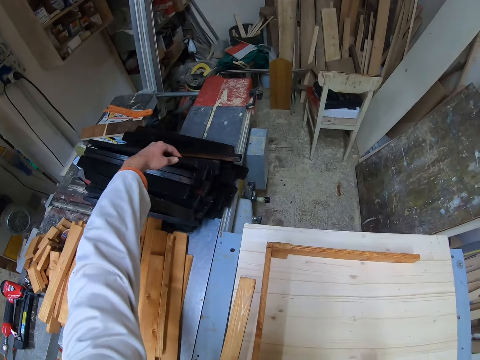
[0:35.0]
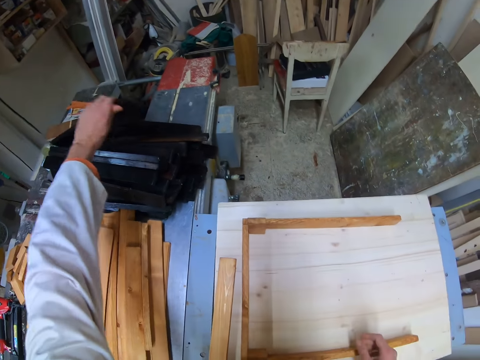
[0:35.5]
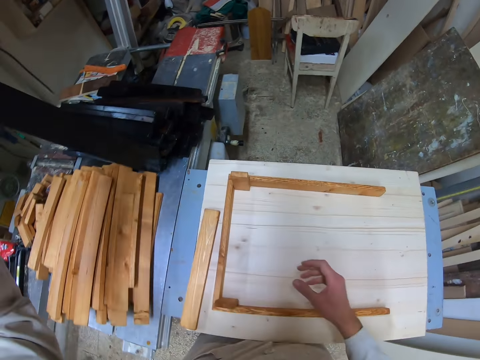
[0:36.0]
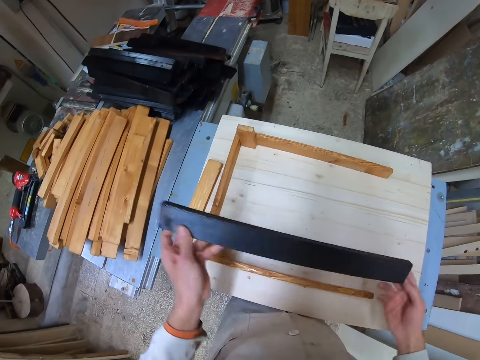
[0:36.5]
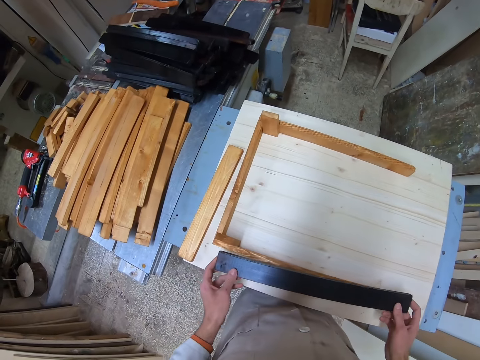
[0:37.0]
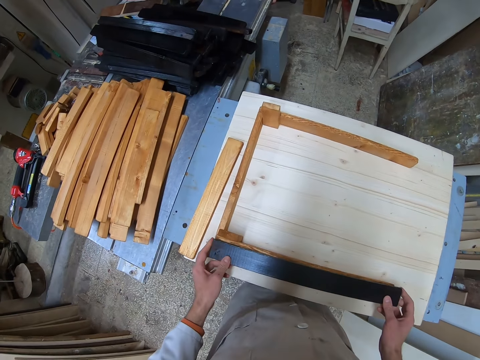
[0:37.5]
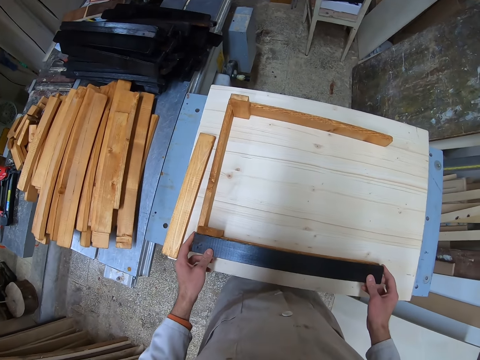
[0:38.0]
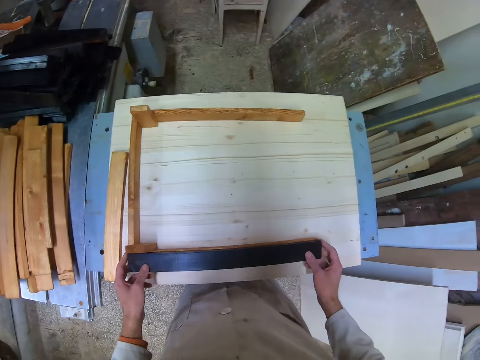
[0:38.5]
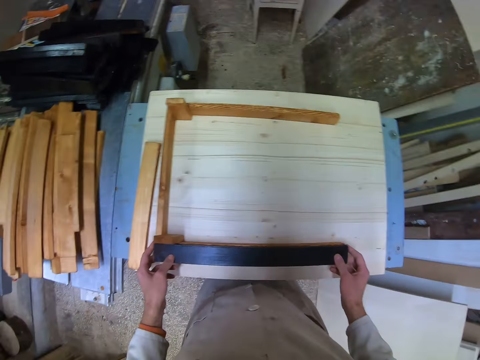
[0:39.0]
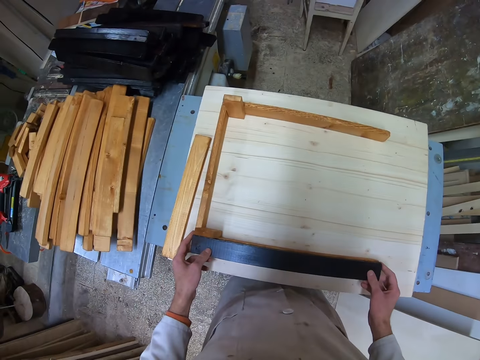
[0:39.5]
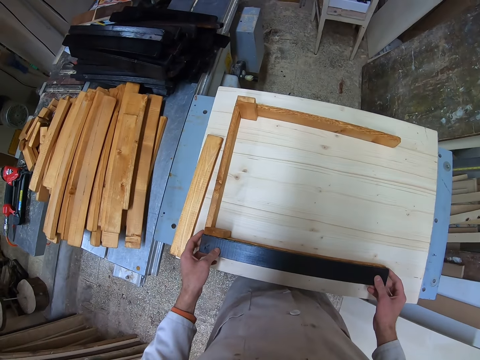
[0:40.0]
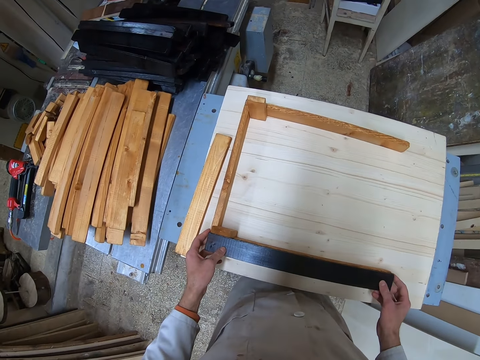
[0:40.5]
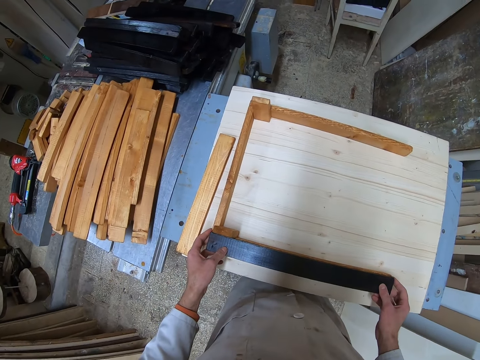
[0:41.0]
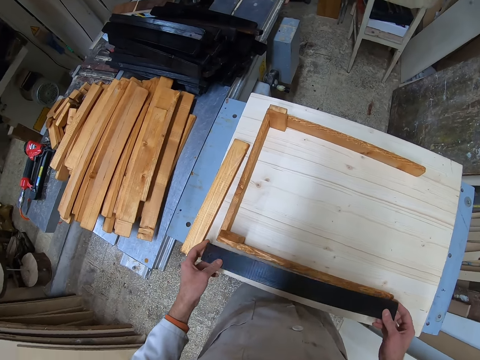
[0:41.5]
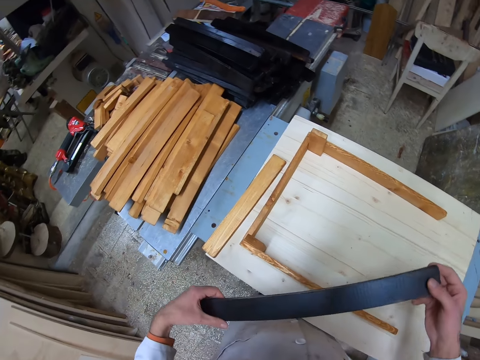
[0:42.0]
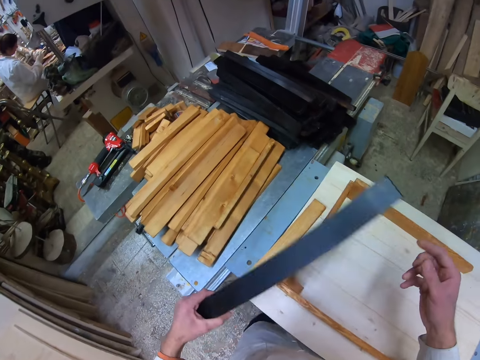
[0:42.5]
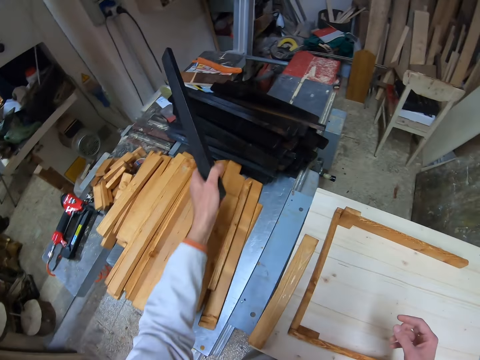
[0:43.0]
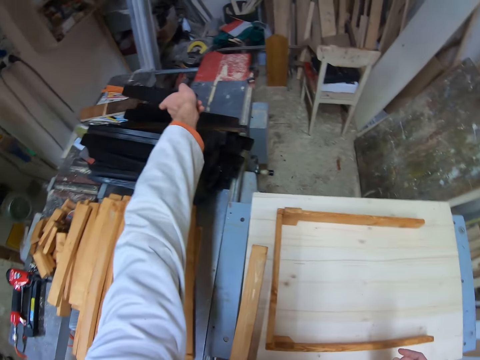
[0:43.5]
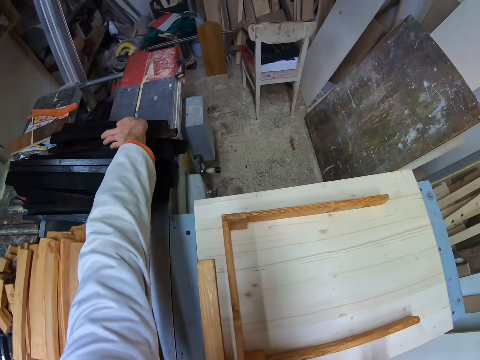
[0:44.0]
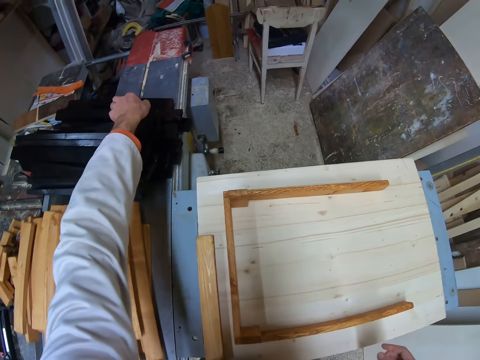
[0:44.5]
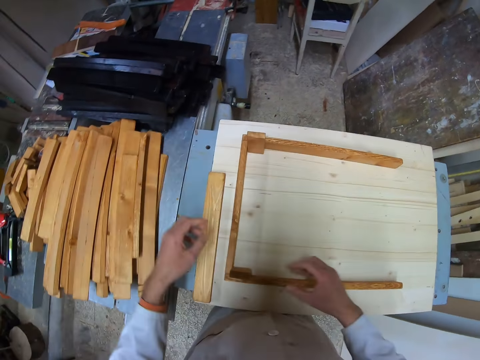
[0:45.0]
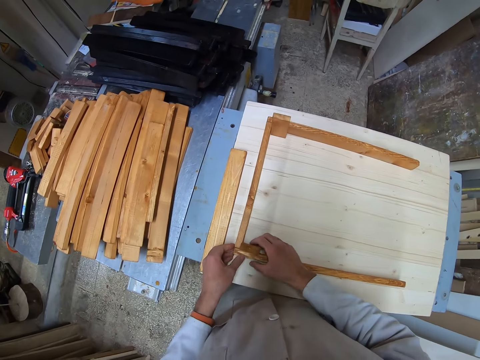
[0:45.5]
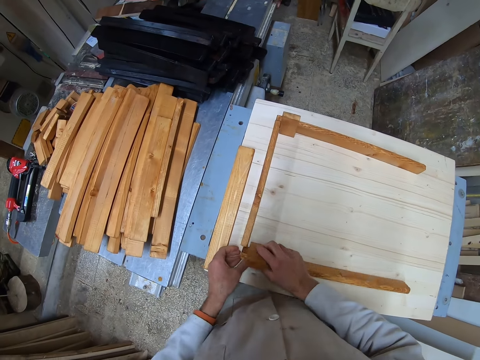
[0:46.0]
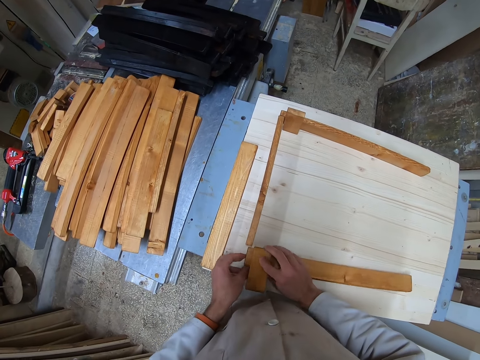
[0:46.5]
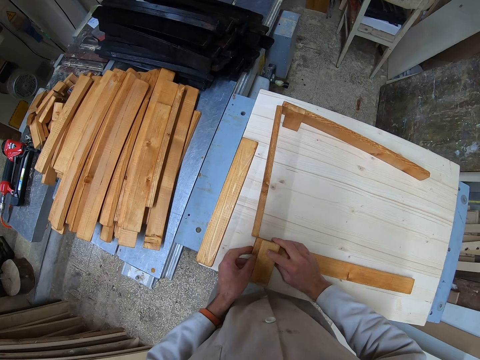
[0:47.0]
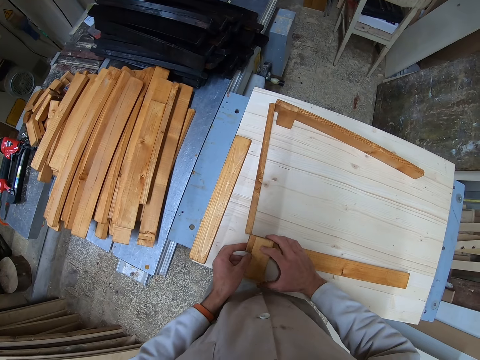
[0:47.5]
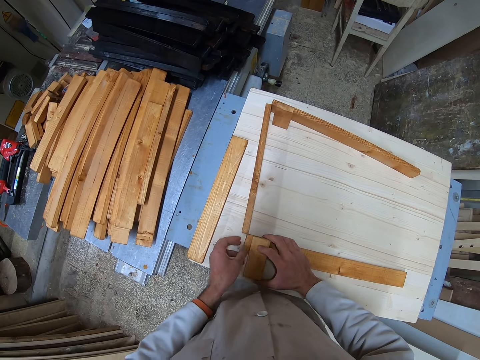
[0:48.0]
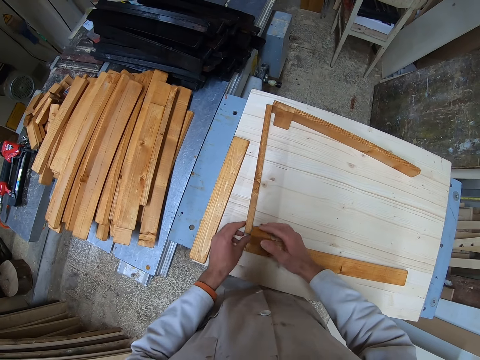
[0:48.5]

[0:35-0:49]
The camera wearer picks up a black wood from the blue table. They measure the black wood against a wood already on the white table. They fit the piece of wood. They return the black wood to the blue table. They separate the woods. They take the woods on the white table by the edges.

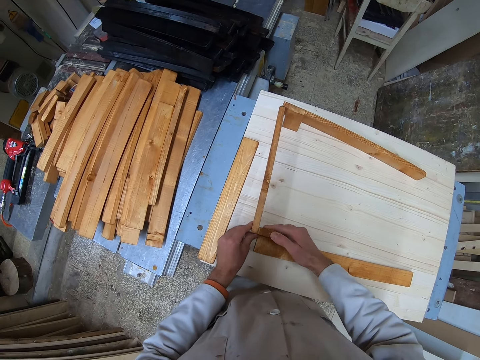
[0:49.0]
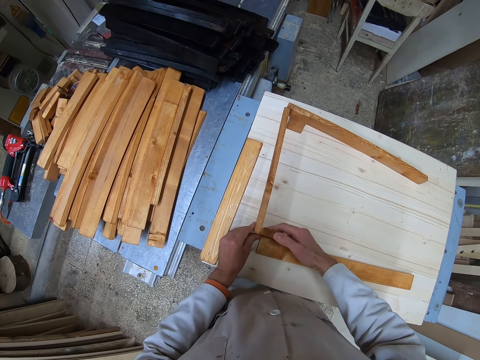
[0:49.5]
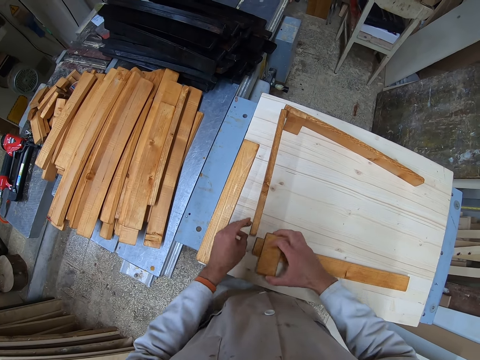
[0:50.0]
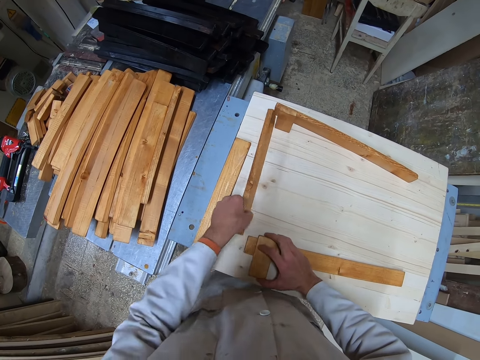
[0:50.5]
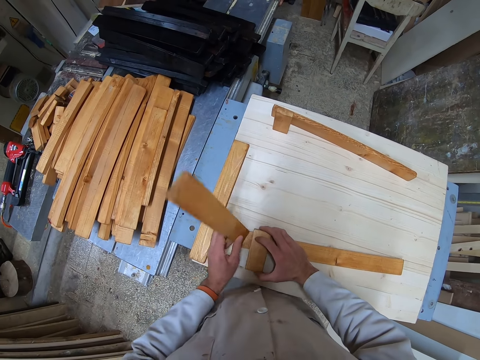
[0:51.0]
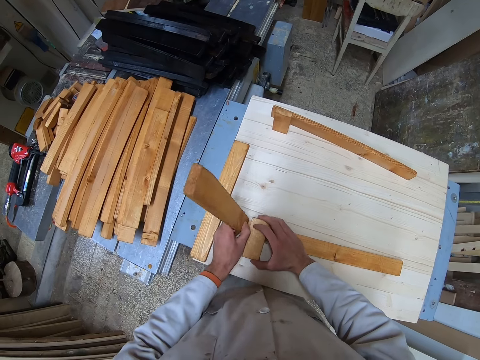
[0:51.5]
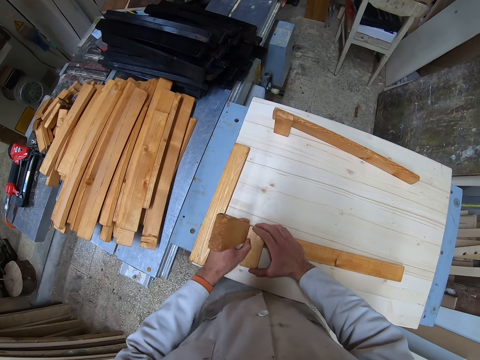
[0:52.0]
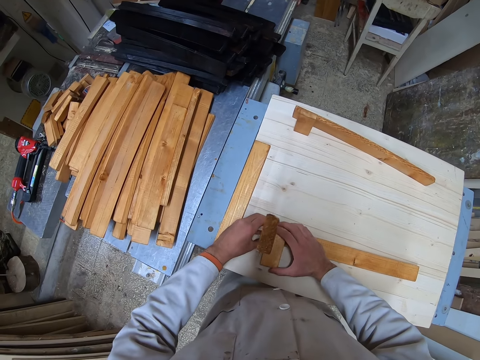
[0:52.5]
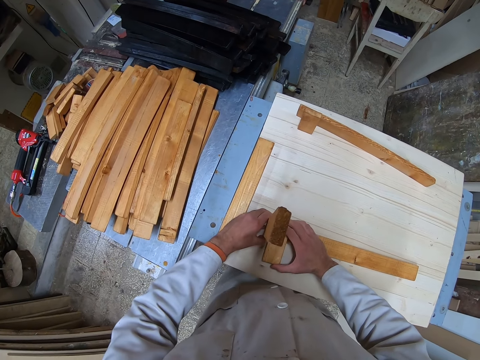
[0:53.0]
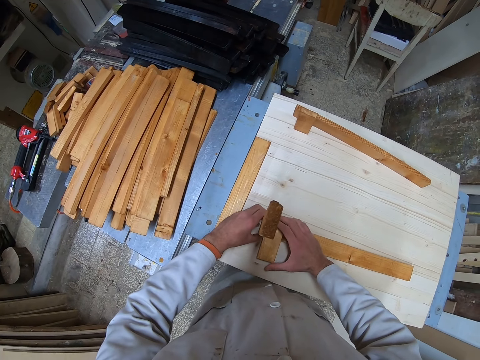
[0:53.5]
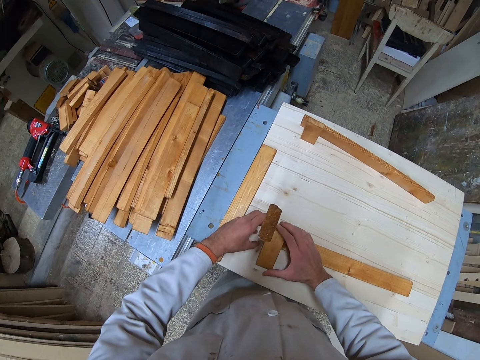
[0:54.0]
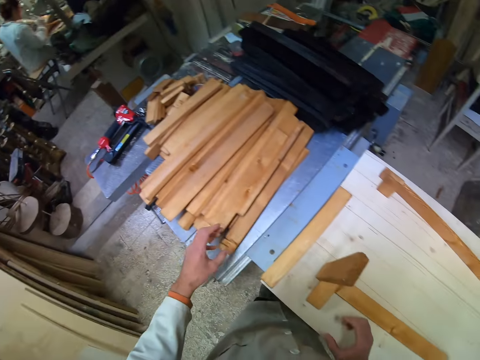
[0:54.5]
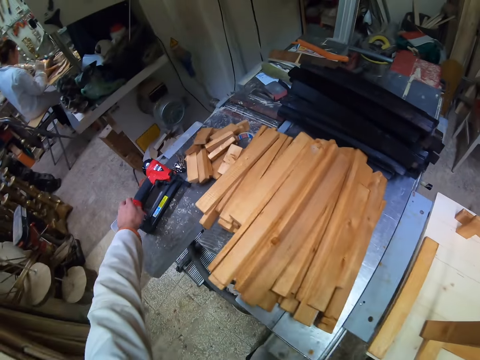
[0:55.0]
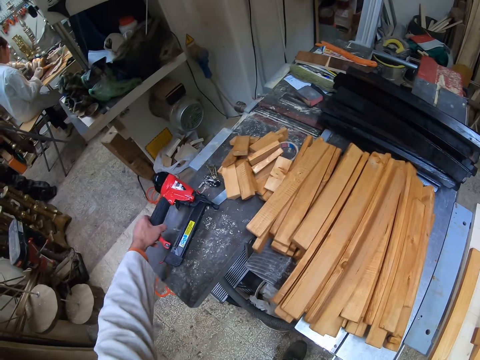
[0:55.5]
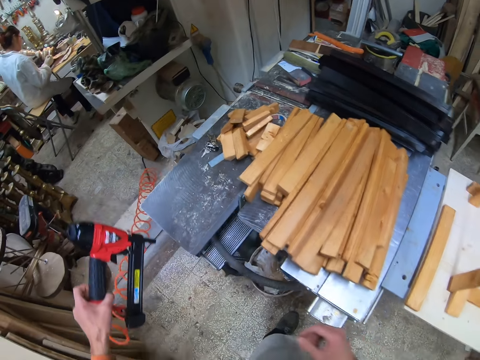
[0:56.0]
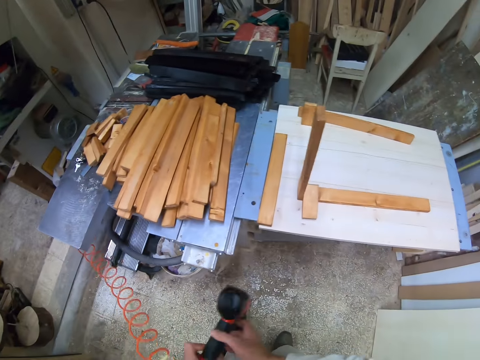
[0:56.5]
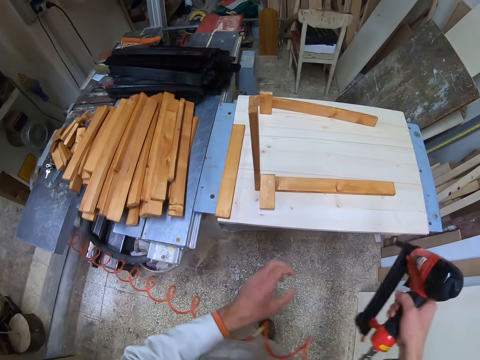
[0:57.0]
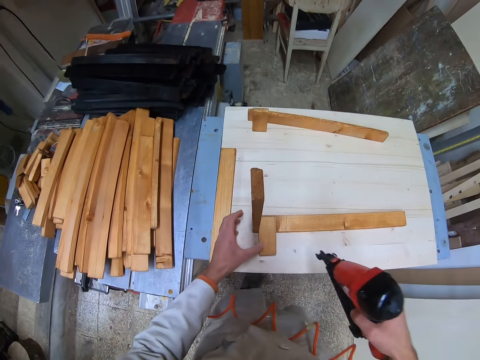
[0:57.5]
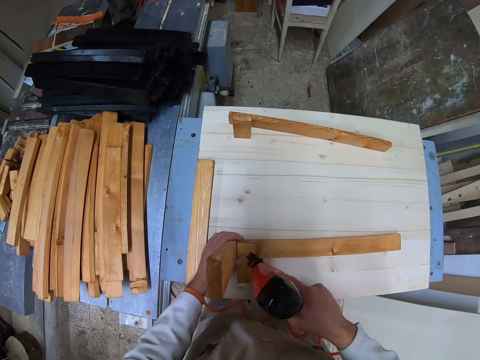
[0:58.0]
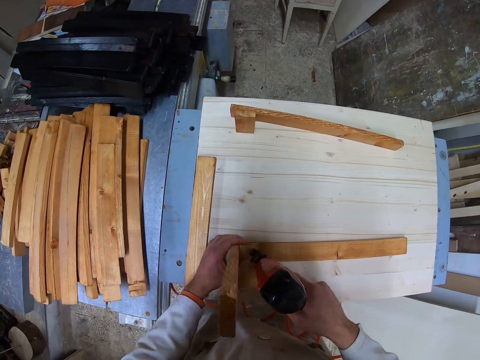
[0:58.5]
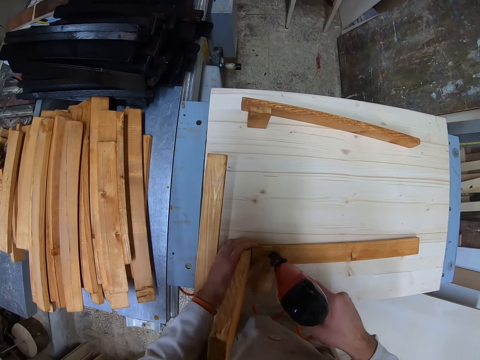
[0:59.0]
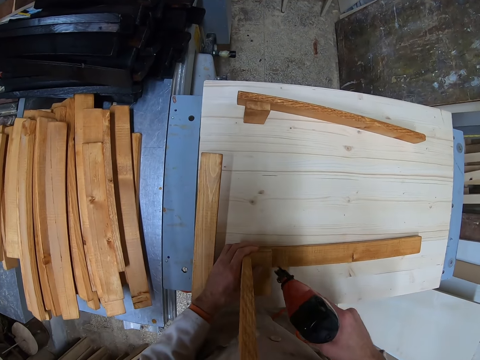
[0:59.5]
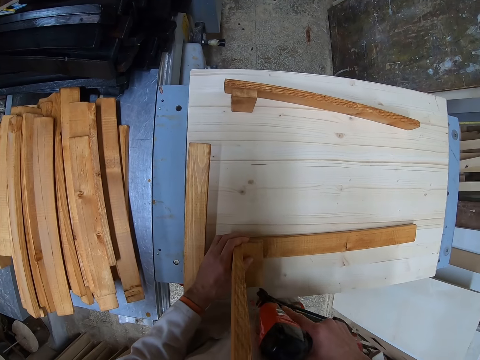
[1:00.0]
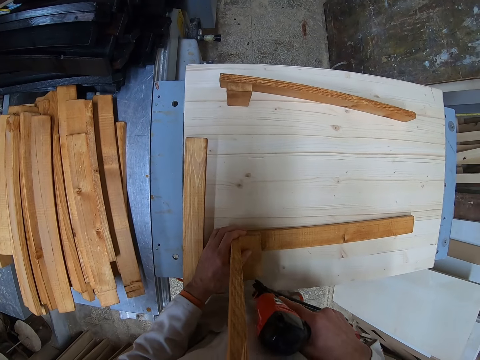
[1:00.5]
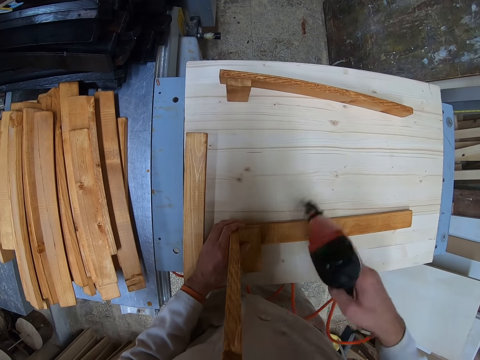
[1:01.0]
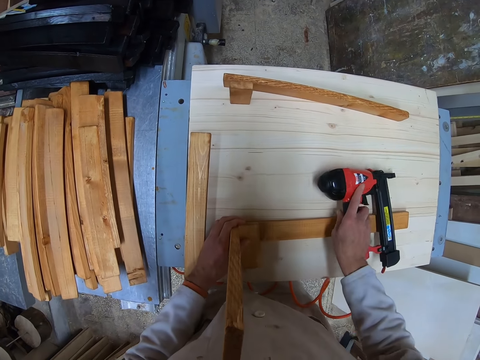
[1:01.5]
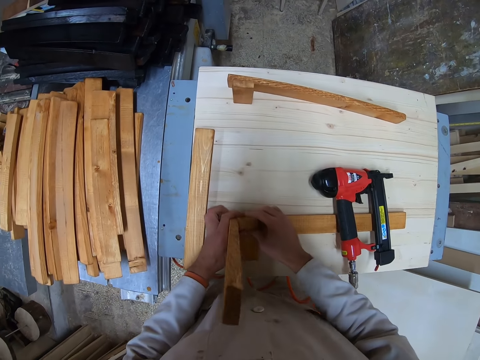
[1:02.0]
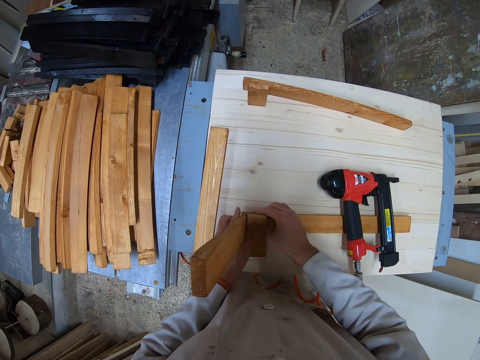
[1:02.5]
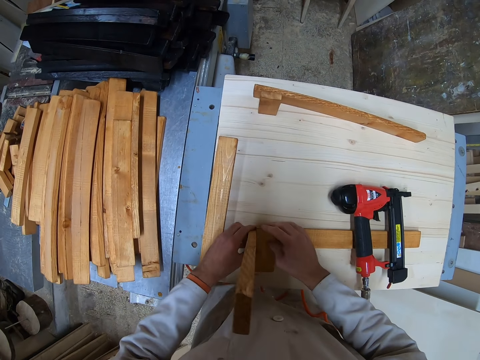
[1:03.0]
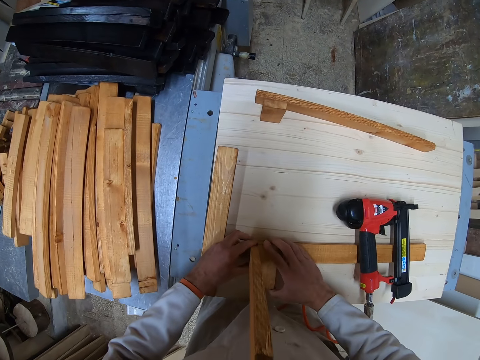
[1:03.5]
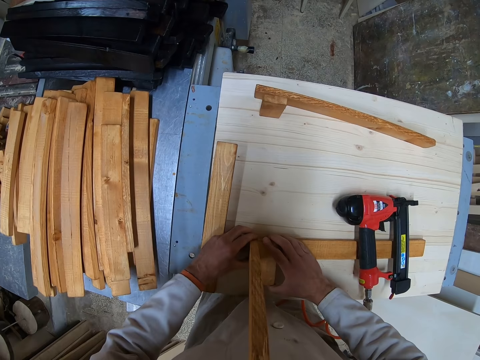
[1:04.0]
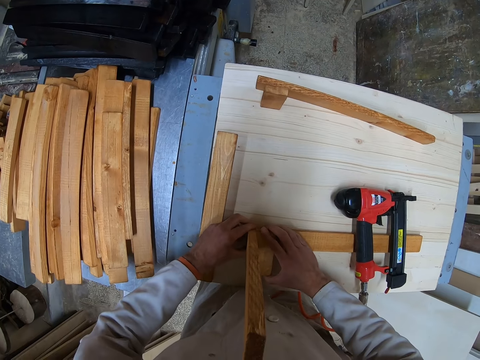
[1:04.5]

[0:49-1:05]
The camera wearer takes up one of the woods with his left hand. He joins the pieces of wood. He stands the wood adjacent to another. He takes an electric nail gun from the blue table with his left hand. He nails two woods together with the electric nail gun. He drops the electric nail gun on the white table. He aligns the woods together properly. He joins the pieces of wood.
